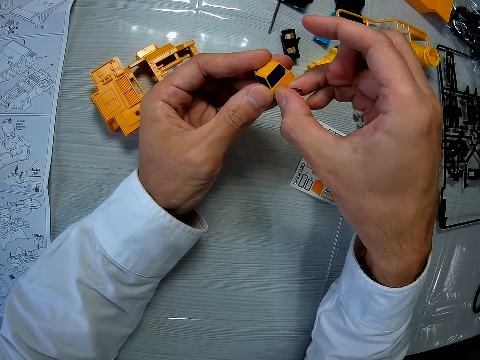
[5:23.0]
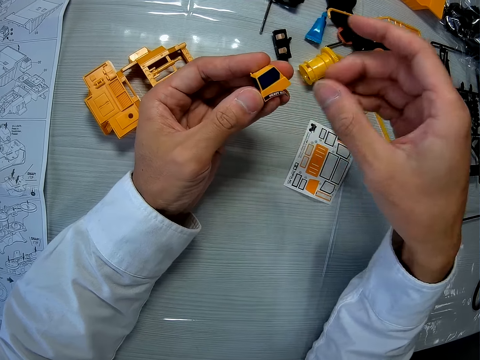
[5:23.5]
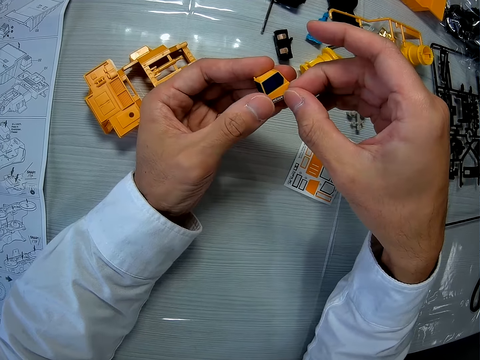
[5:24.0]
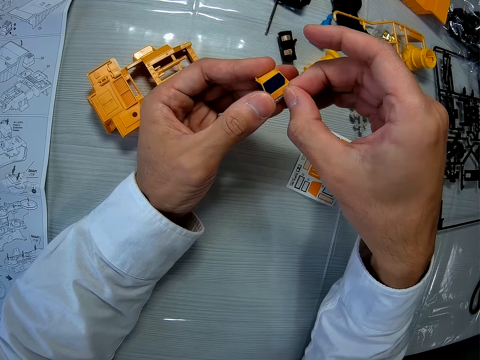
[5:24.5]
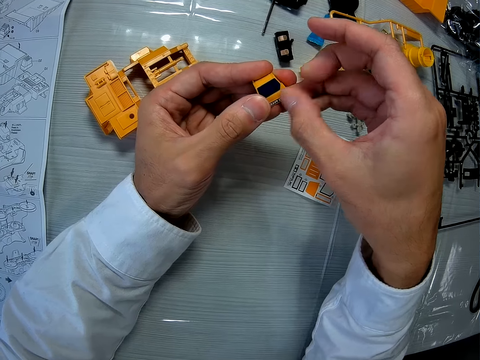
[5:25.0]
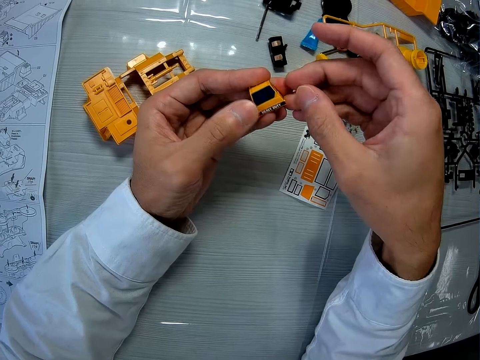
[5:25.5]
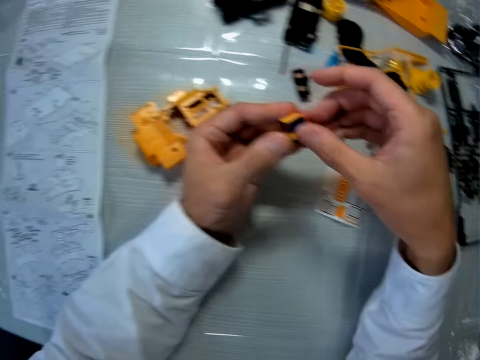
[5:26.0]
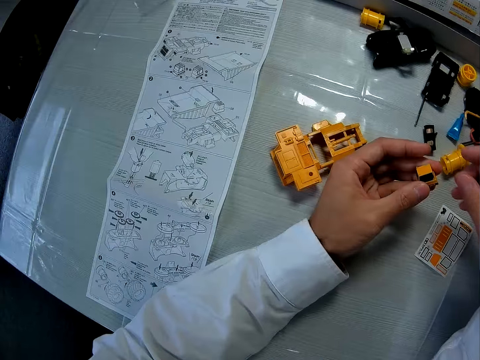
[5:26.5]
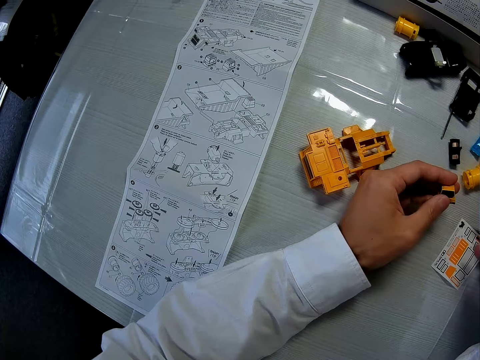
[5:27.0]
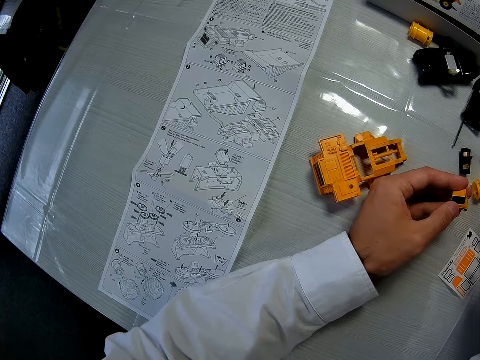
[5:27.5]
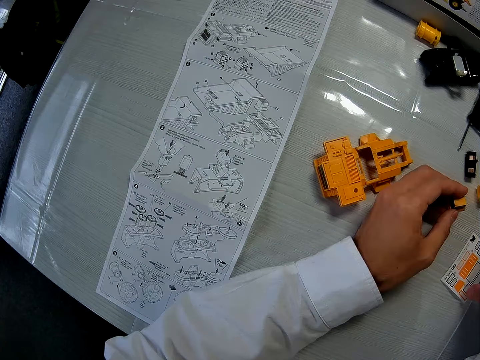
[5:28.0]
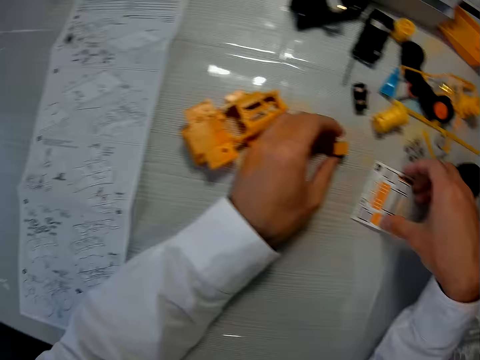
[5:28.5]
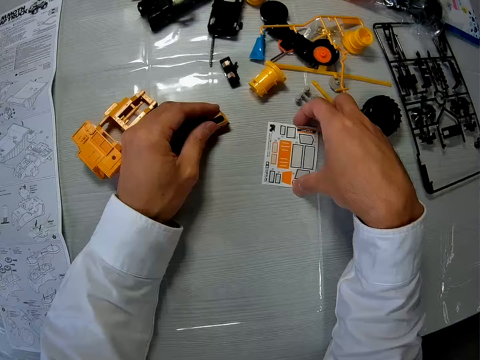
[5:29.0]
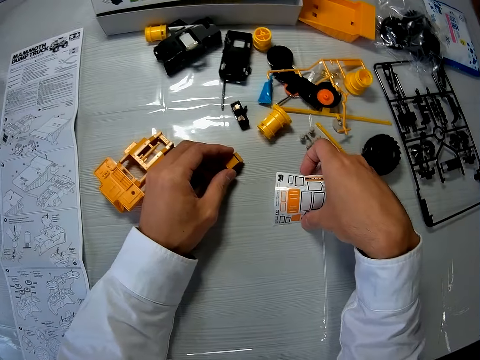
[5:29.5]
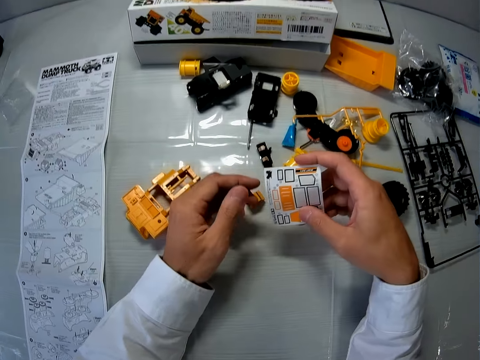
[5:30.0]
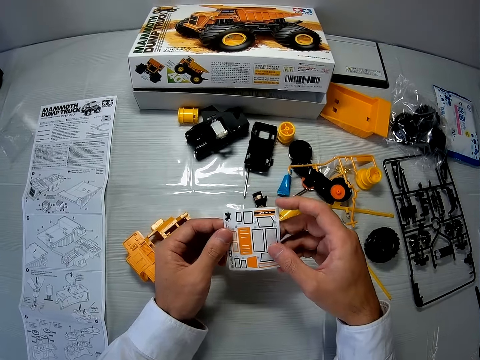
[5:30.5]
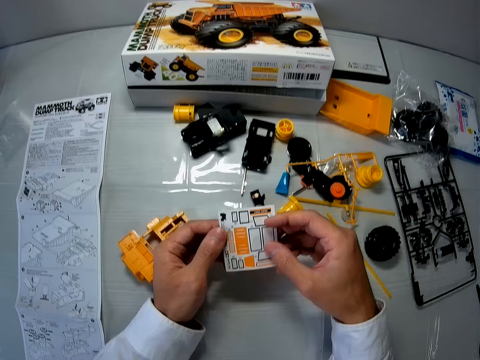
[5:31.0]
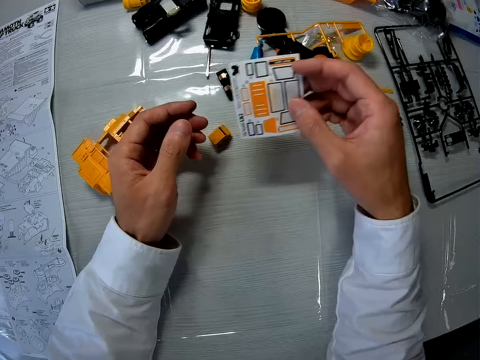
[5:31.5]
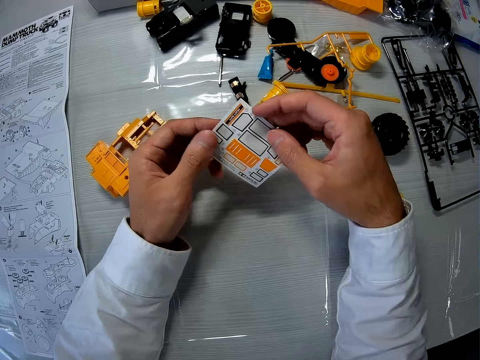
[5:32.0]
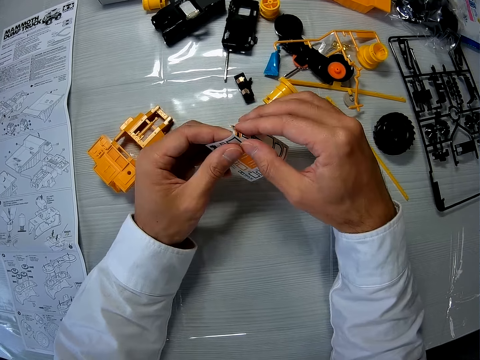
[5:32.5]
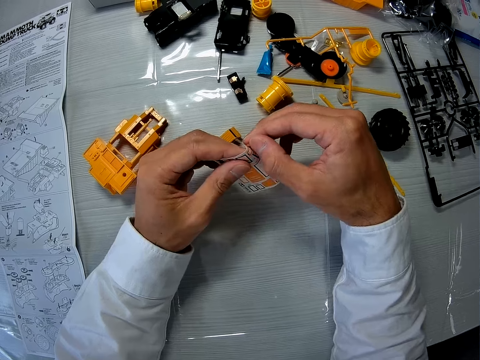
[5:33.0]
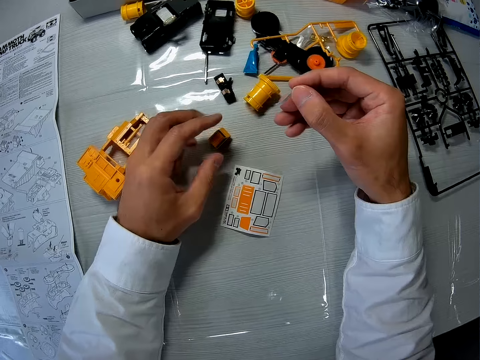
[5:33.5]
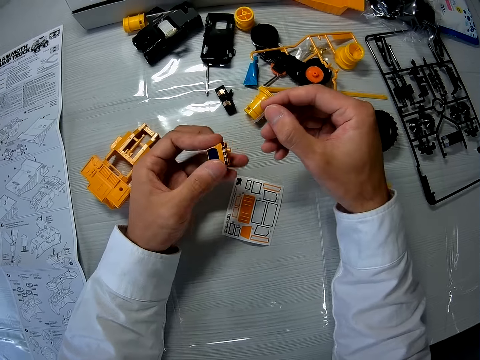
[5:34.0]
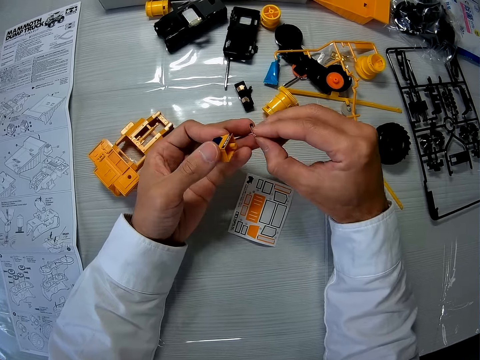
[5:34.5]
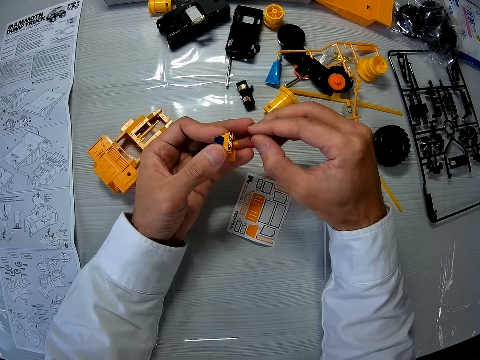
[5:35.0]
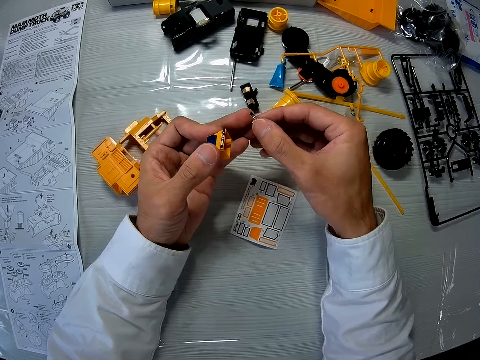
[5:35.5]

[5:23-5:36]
The camera wearer moves his hand. He touches a dismantled part of a toy car. He moves a camera. He places the dismantled part of the toy car on a table. He picks the sticker paper on the table with his right hand. He holds the sticker paper with both hands. He moves his right hand. He holds the sticker paper with both hands. He removes a sticker from the paper. He drops the sticker paper. He picks the toy car's part on the table with his left hand. He places the sticker on his left hand.

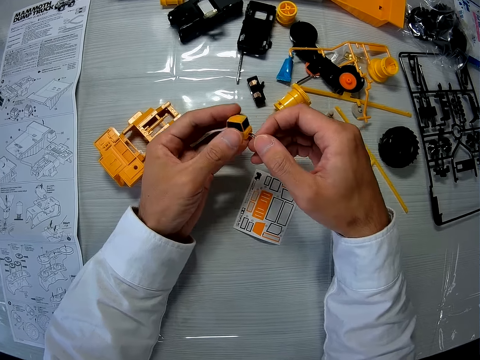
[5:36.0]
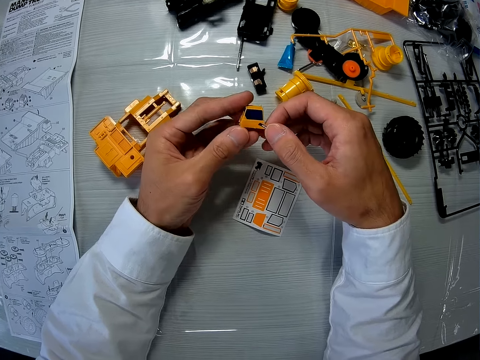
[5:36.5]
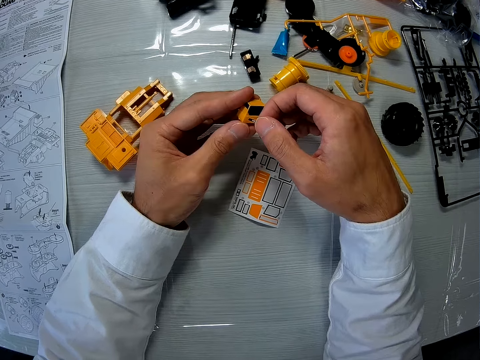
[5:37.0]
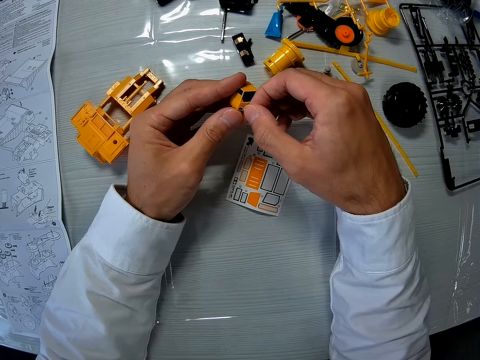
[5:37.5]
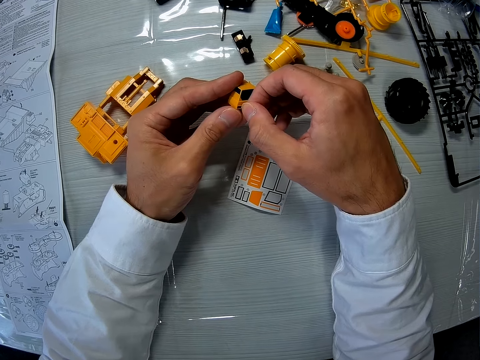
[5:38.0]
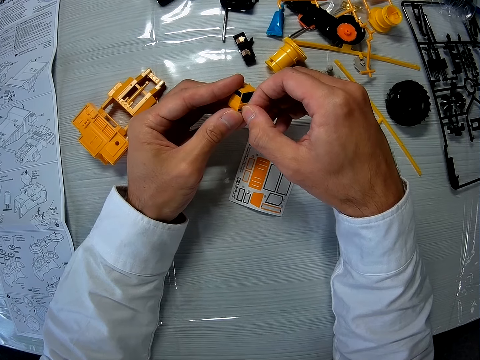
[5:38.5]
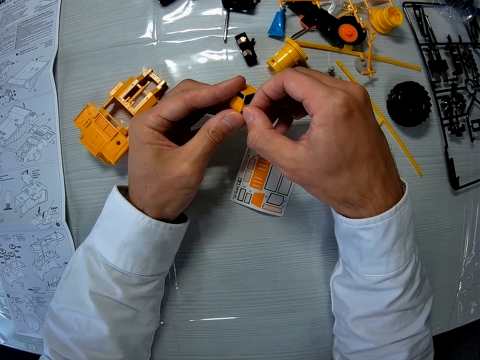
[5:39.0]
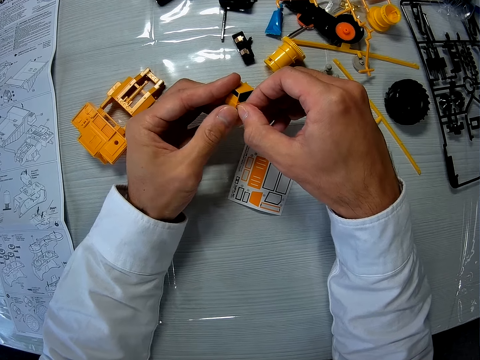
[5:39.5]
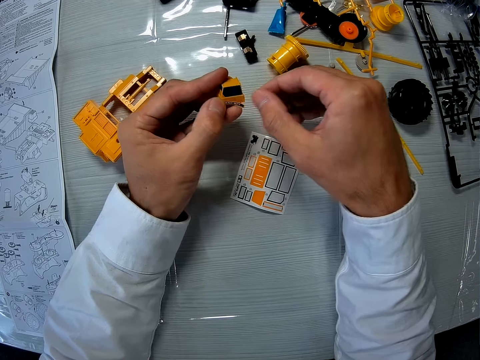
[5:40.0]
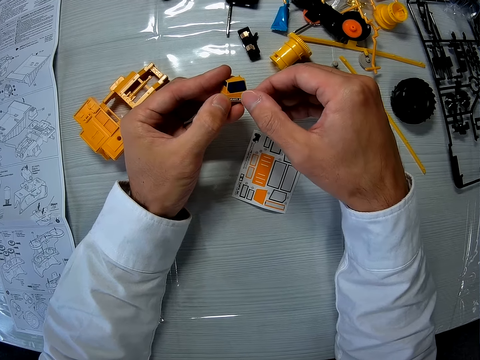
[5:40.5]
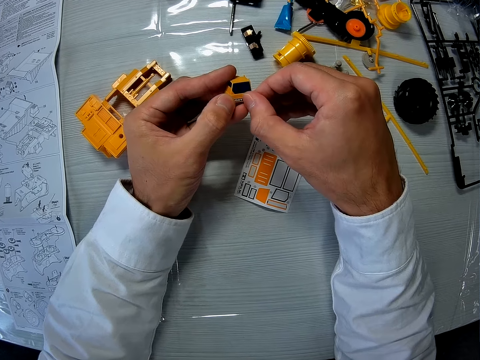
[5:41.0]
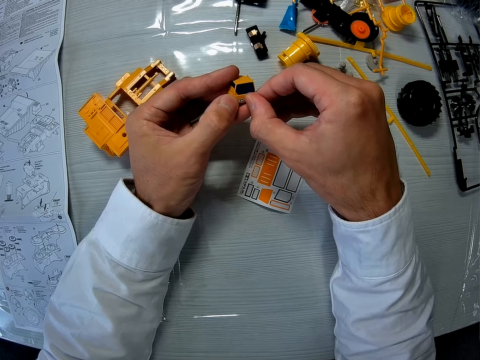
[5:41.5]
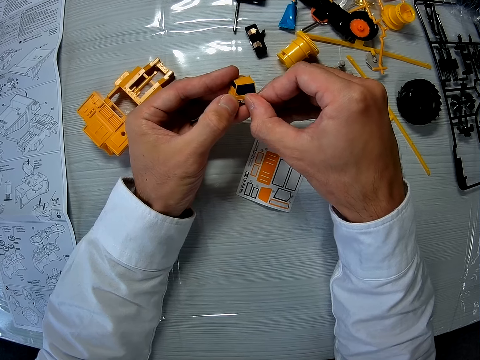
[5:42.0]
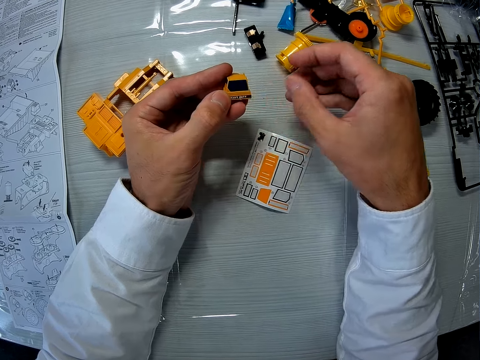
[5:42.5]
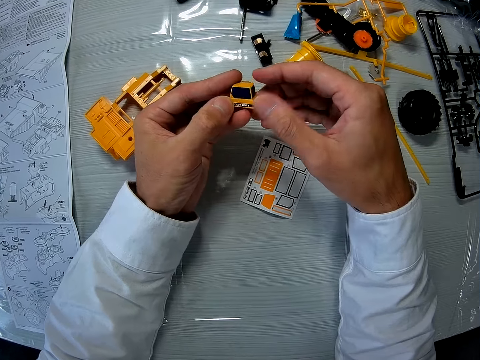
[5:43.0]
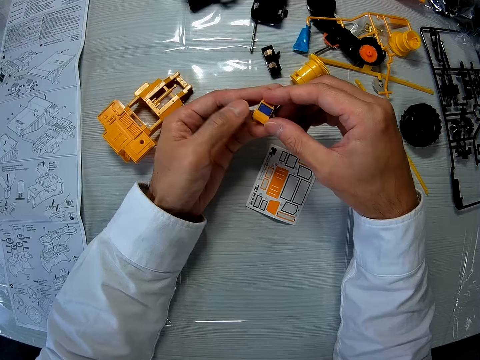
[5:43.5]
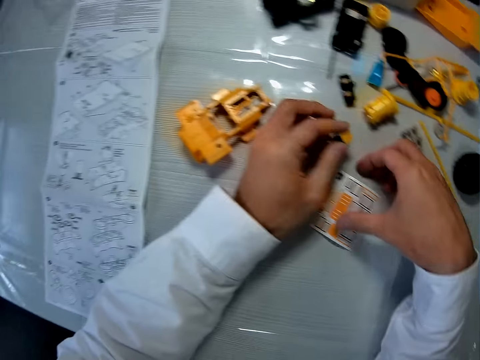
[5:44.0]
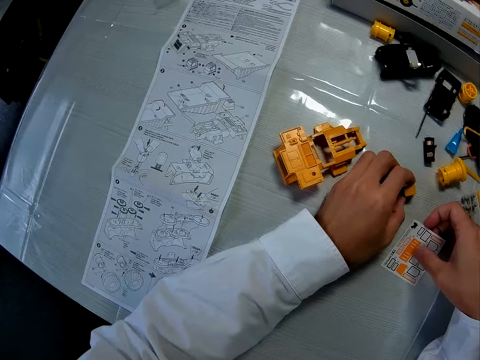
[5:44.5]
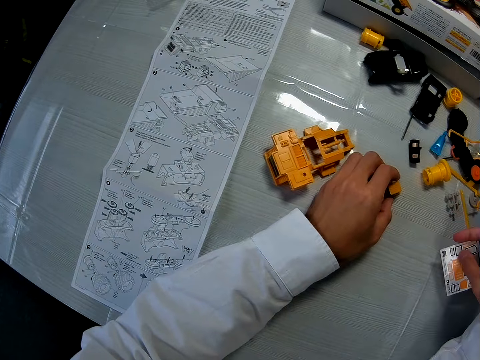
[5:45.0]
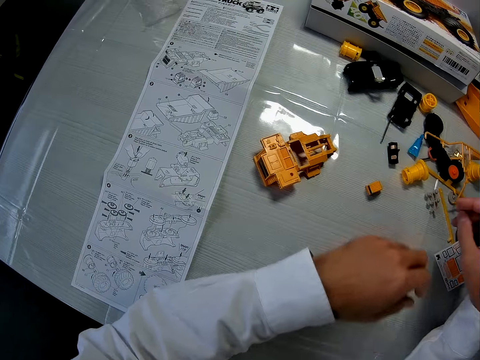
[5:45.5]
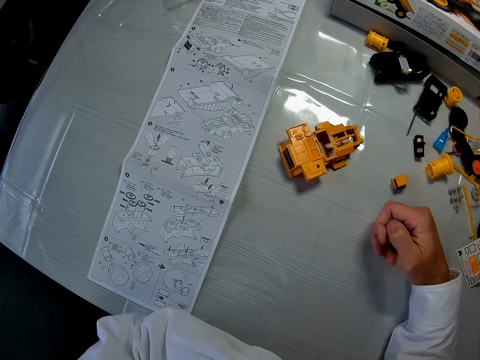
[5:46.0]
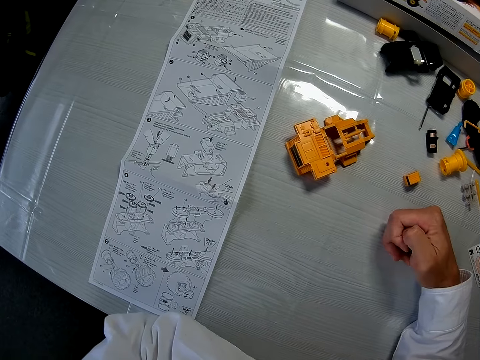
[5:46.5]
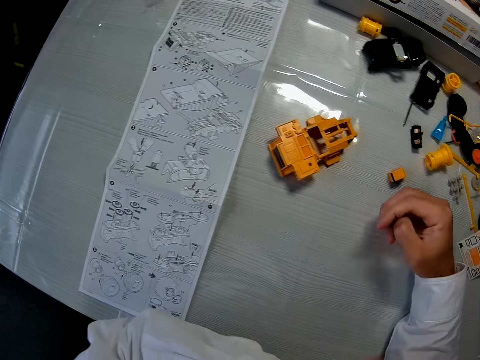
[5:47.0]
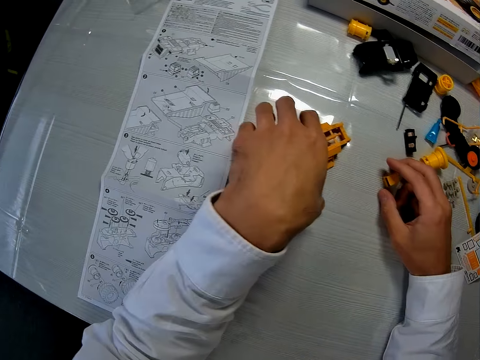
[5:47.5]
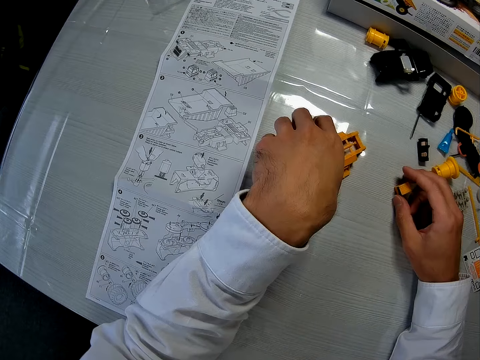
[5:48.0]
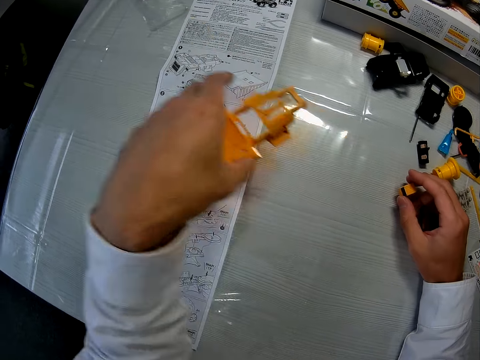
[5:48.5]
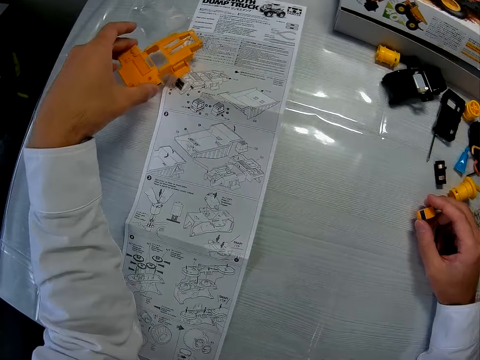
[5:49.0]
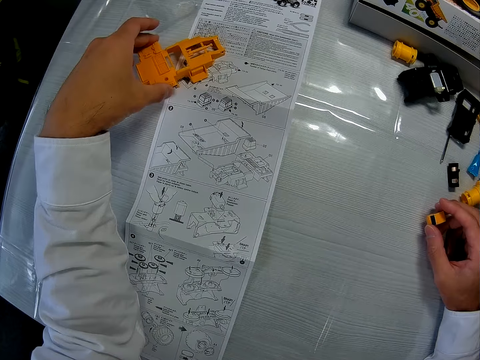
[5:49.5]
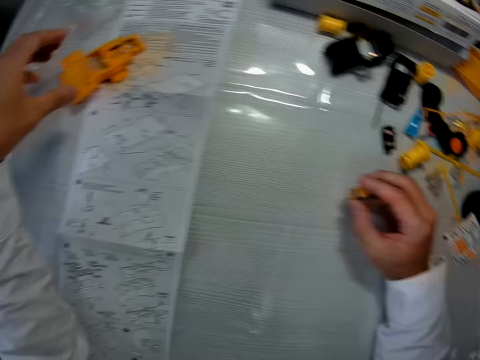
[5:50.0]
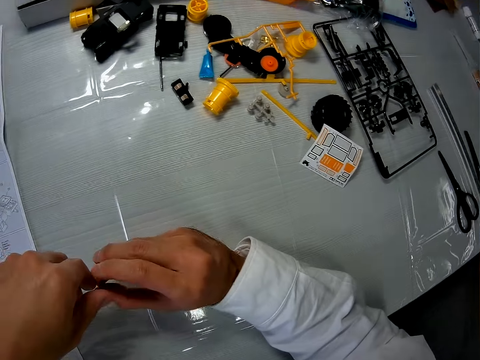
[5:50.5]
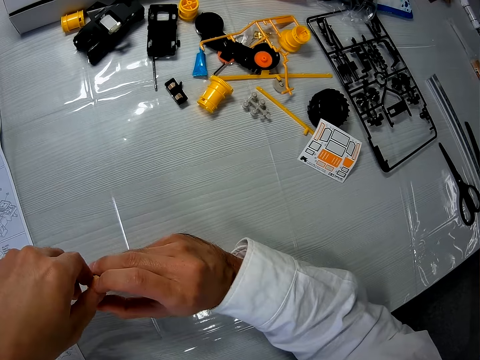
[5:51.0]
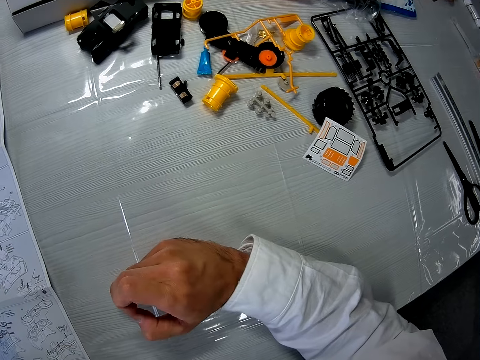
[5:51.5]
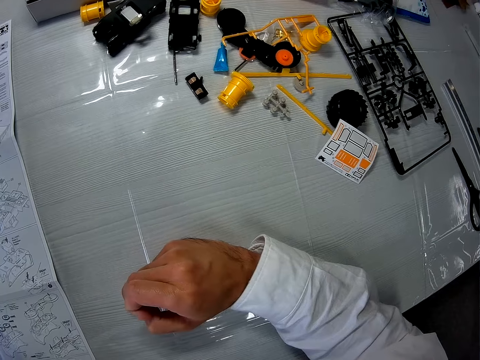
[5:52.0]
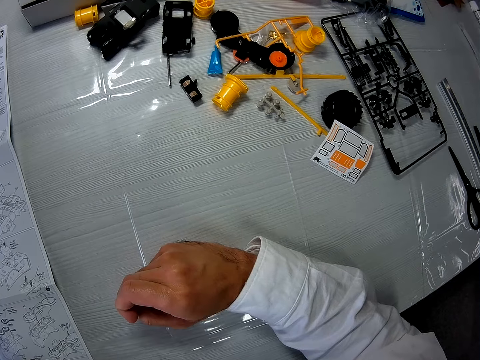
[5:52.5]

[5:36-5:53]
The camera wearer holds a dismantled part of a toy car. They stick a sticker on the dismantled part of the toy car. They move a camera. They stick a sticker on the dismantled part of the toy car. They move their hand. They rotate the dismantled part of the toy car. They move the paper on the table with their right hand. They place the dismantled part of the toy car on the table. They pick a sticker paper and drop the sticker paper. They fold their hands. They move their hand. They unfold their hands. They move the toy car's part on the table with their left hand. They pick another dismantled part of the toy car. They place the other dismantled part of the toy car on the table. They move the camera. They switch the toy car's part to their left hand. They hold the dismantled part of the toy car. They move their hand.
